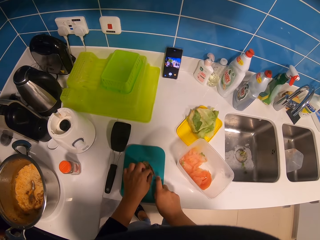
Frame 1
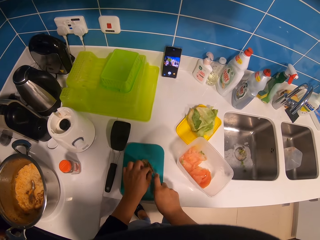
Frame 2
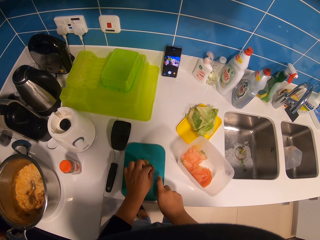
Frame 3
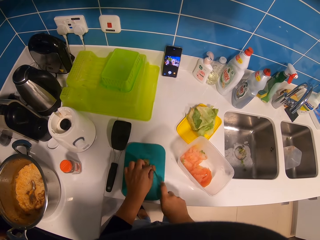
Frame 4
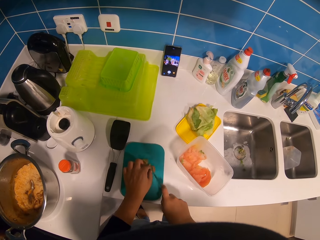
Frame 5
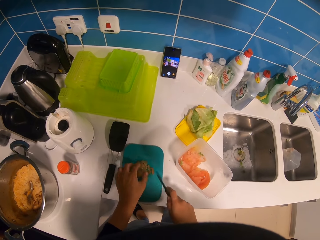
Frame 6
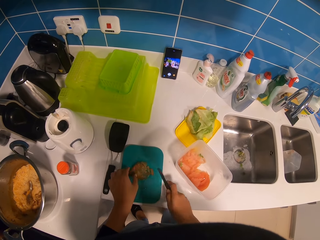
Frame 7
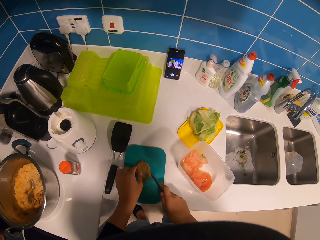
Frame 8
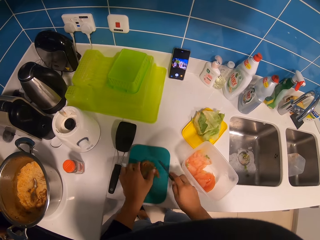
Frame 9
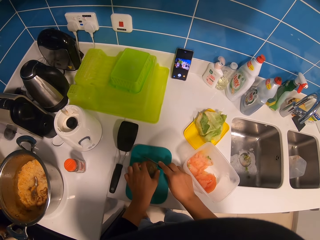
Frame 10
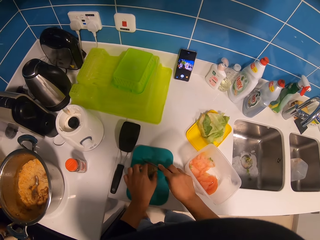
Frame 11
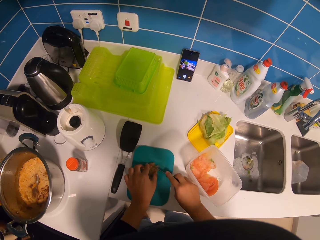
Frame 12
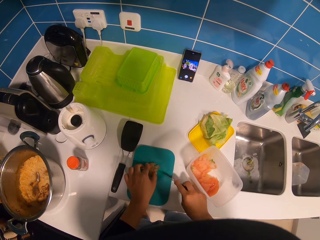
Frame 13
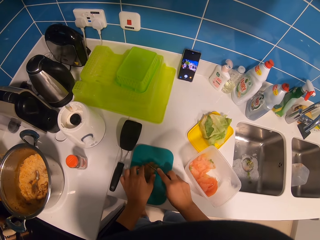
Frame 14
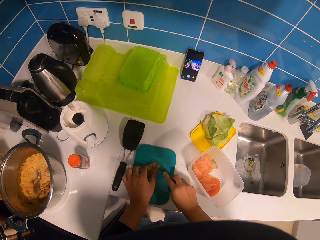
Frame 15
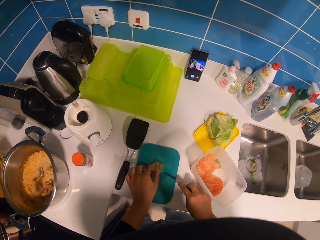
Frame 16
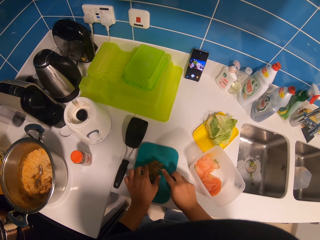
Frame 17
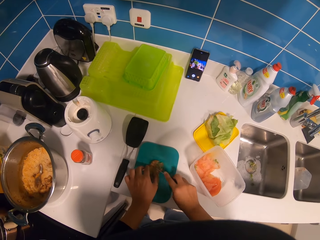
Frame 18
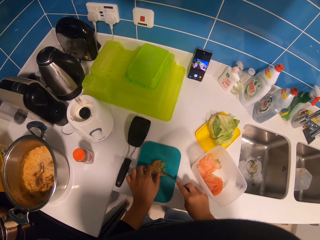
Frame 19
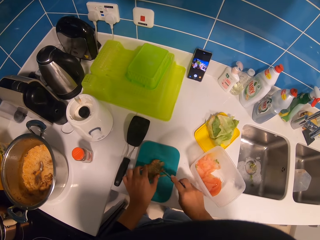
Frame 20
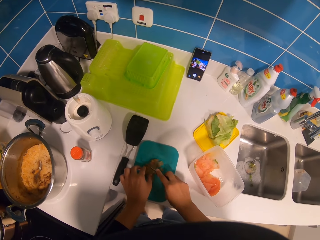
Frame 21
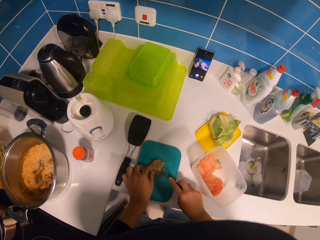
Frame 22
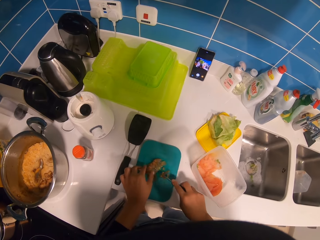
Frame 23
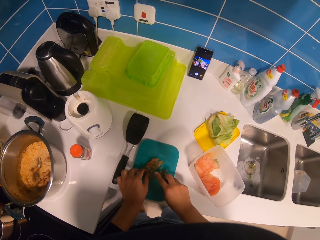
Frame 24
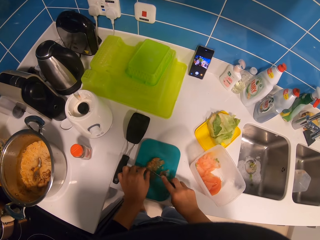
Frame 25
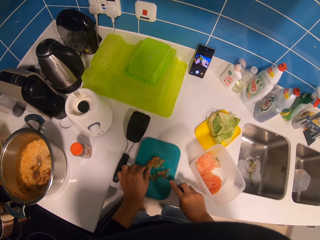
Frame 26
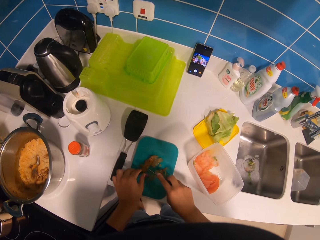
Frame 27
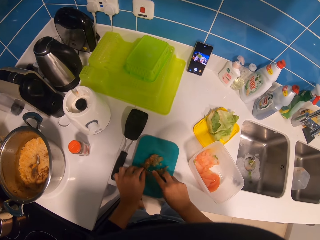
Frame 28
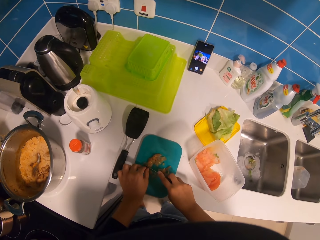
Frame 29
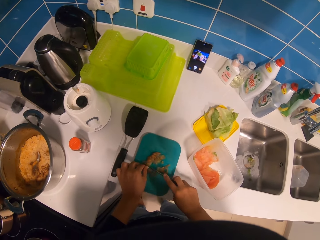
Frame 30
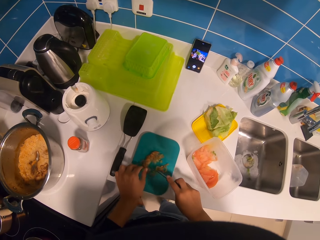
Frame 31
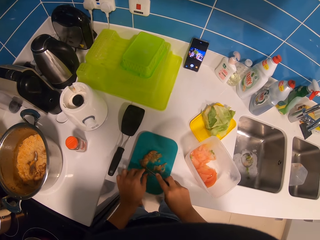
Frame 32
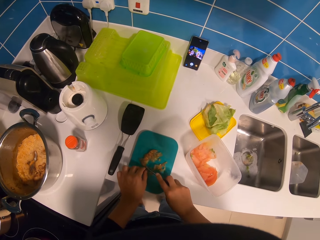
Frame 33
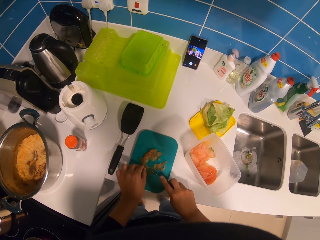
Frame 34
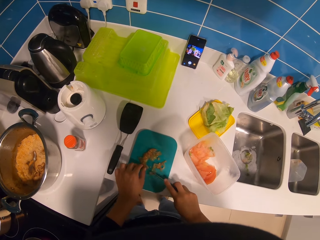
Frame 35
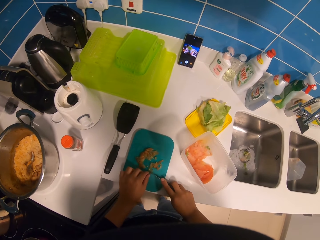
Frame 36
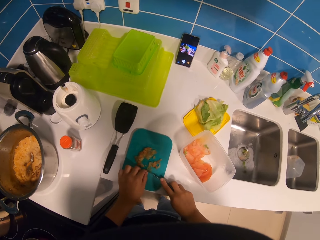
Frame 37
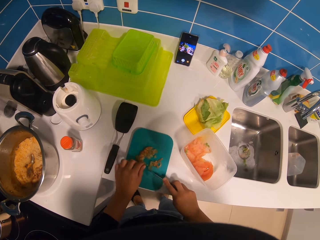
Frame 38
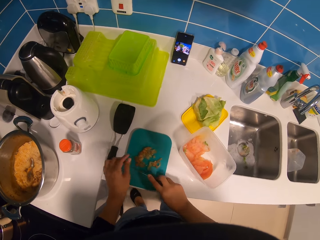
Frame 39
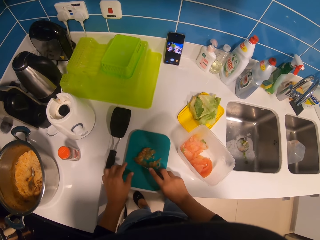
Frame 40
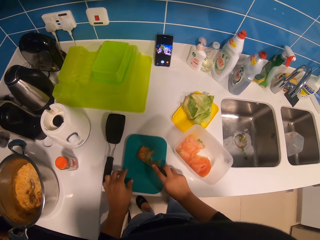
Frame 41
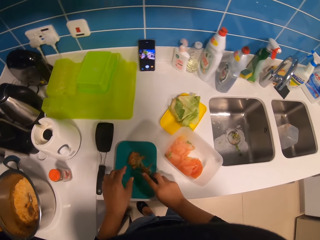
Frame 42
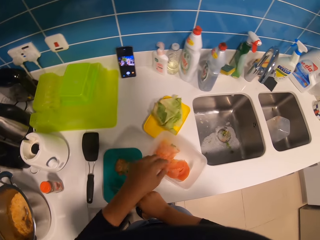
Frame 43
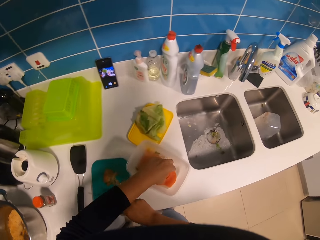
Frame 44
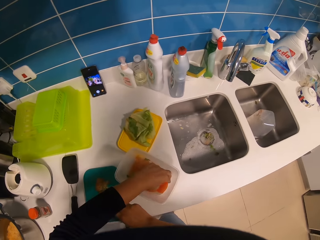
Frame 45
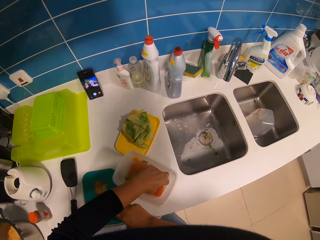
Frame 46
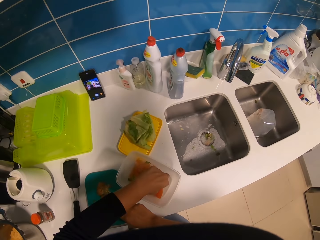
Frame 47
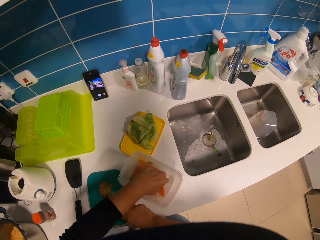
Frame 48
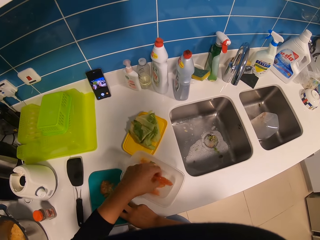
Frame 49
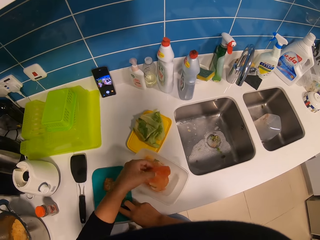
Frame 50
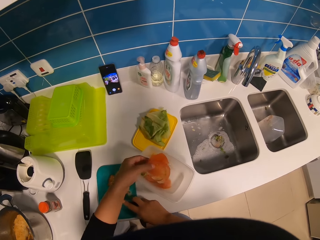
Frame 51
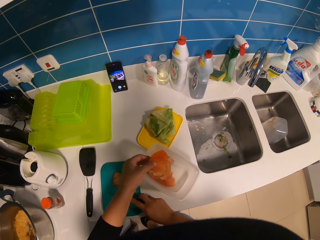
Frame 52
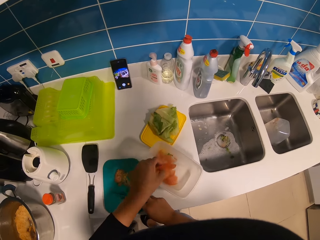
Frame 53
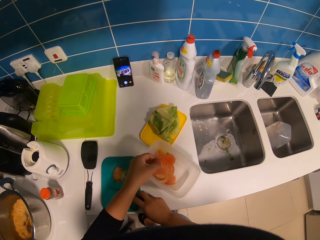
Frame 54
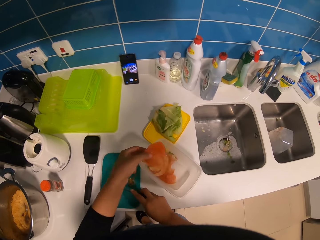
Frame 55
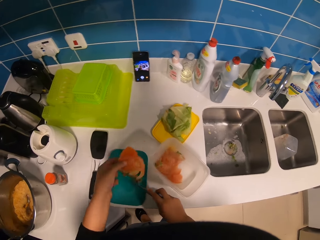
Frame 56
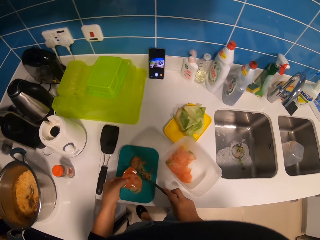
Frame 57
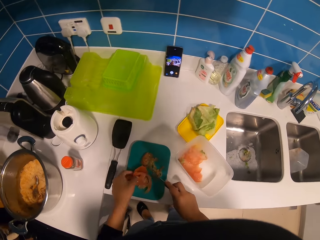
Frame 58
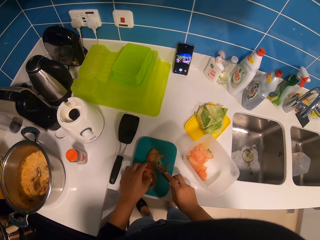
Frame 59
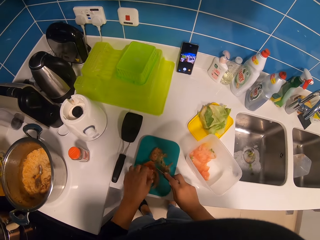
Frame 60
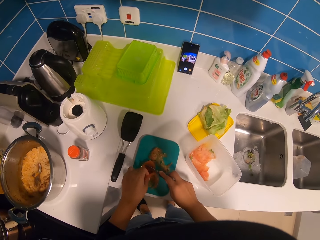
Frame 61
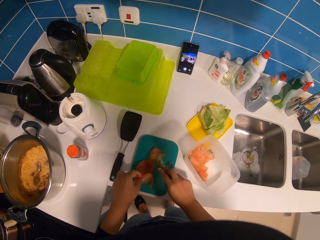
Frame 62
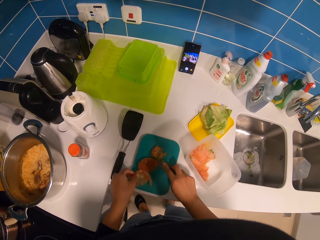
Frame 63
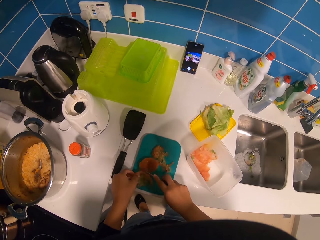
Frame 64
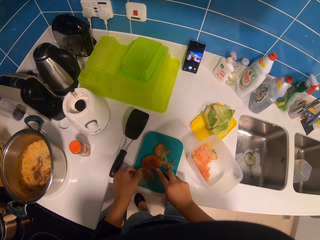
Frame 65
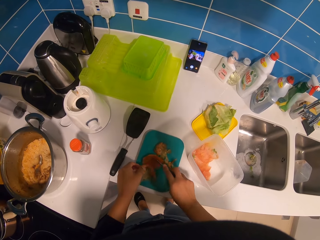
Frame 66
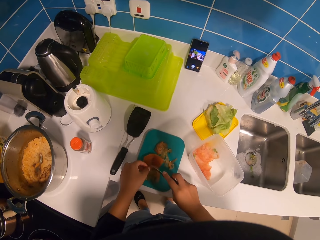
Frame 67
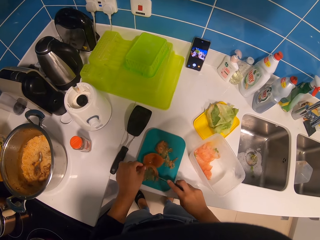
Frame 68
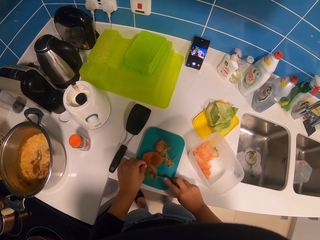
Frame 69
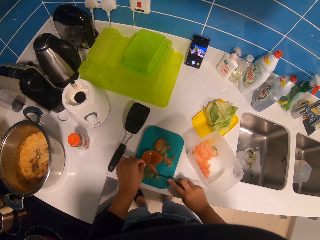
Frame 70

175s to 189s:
The camera wearer cuts the tomato with a knife. They pick up pieces of tomatoes. They put down the pieces of tomatoes.

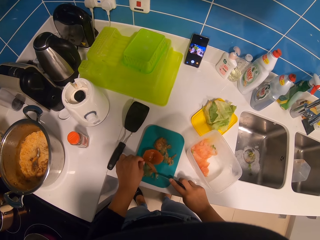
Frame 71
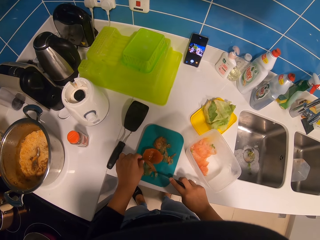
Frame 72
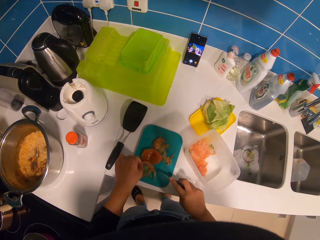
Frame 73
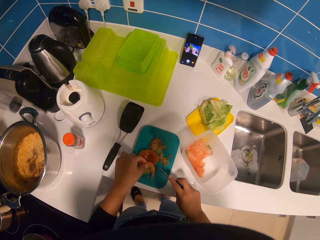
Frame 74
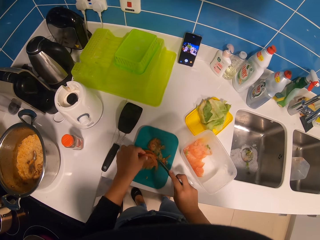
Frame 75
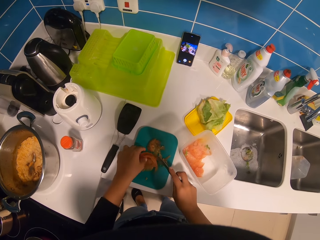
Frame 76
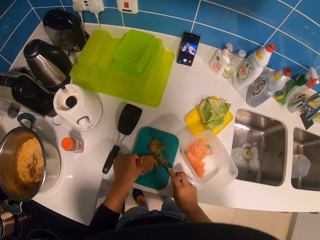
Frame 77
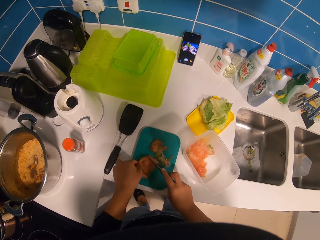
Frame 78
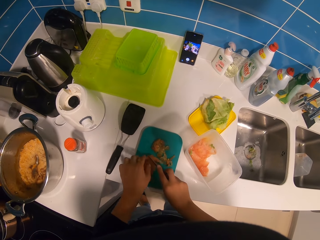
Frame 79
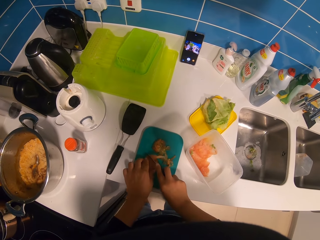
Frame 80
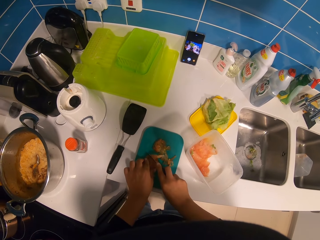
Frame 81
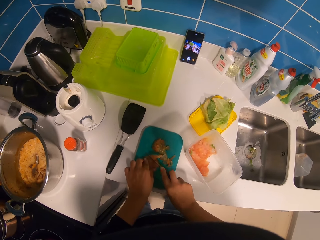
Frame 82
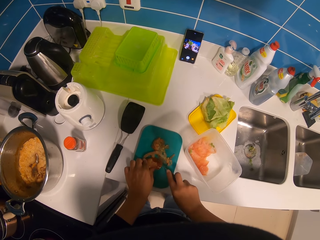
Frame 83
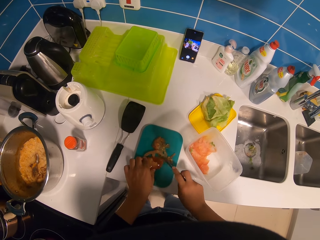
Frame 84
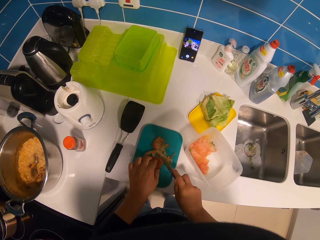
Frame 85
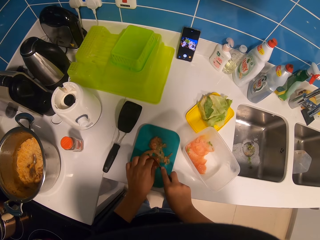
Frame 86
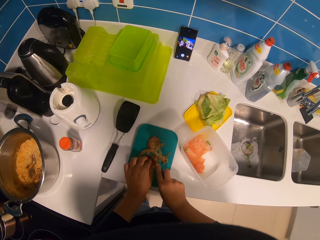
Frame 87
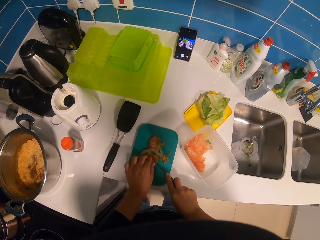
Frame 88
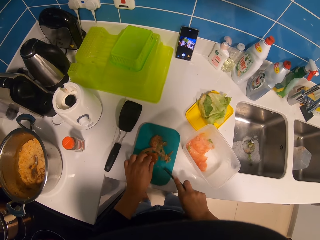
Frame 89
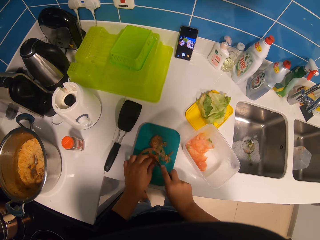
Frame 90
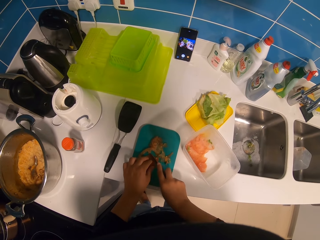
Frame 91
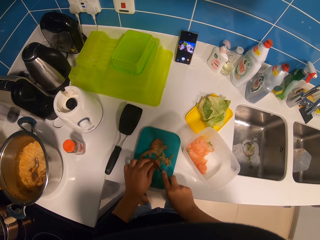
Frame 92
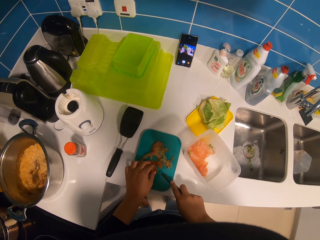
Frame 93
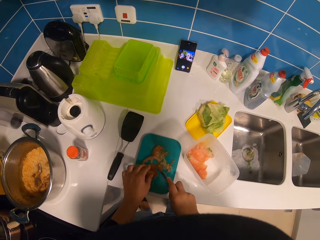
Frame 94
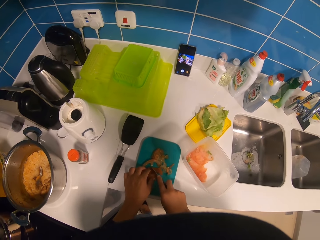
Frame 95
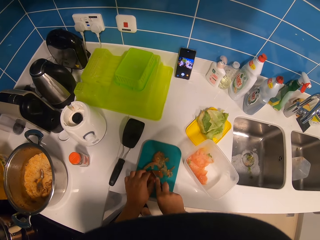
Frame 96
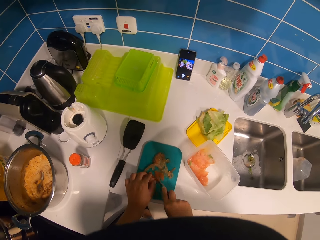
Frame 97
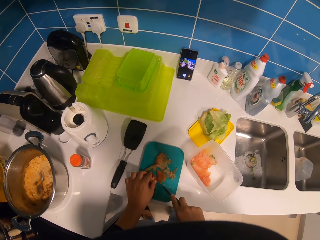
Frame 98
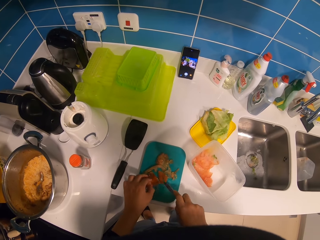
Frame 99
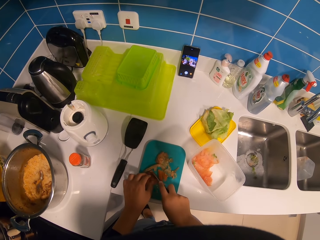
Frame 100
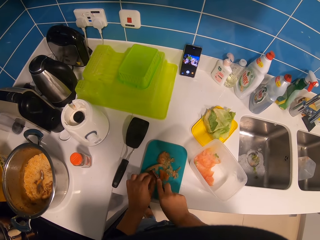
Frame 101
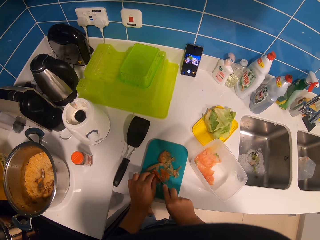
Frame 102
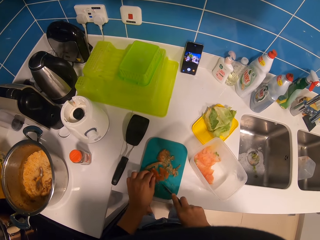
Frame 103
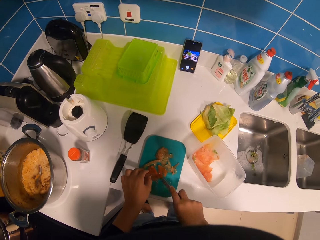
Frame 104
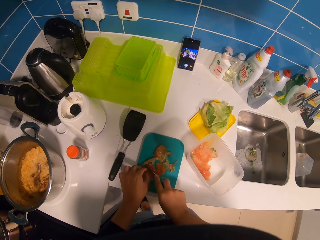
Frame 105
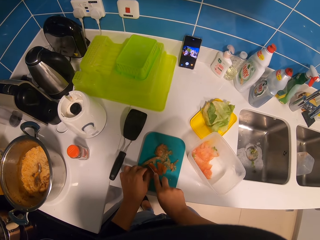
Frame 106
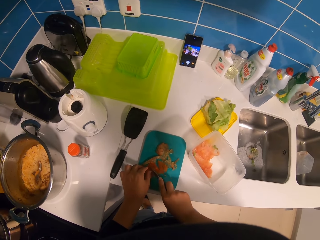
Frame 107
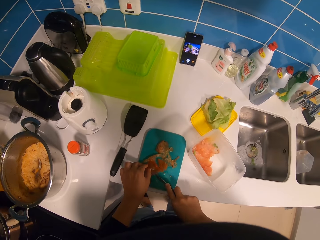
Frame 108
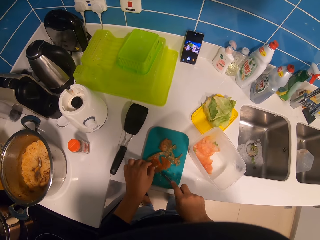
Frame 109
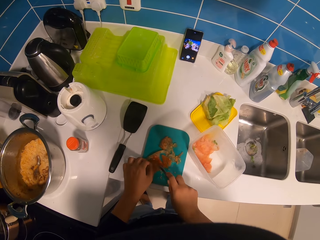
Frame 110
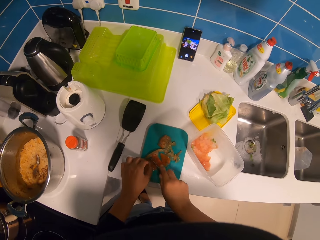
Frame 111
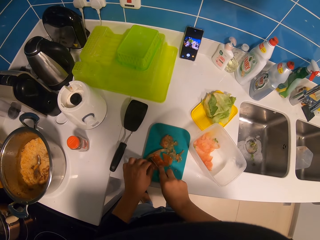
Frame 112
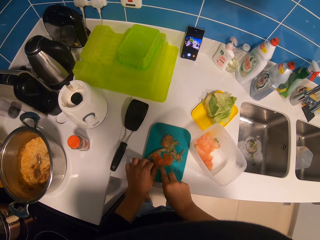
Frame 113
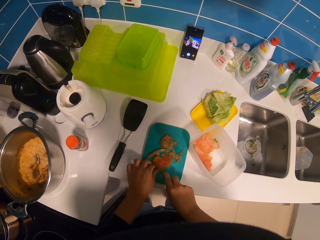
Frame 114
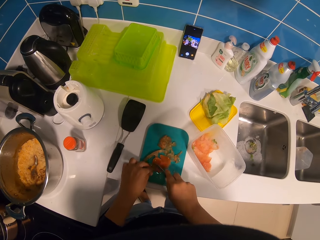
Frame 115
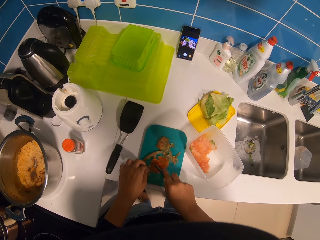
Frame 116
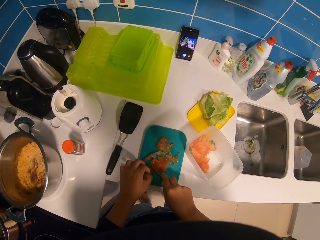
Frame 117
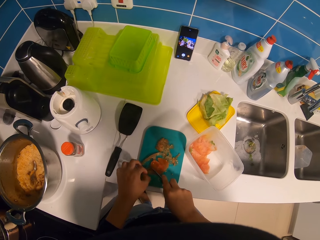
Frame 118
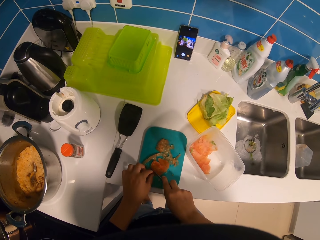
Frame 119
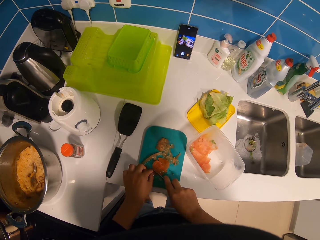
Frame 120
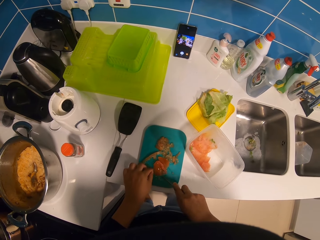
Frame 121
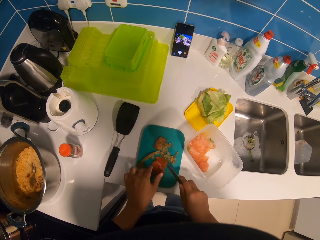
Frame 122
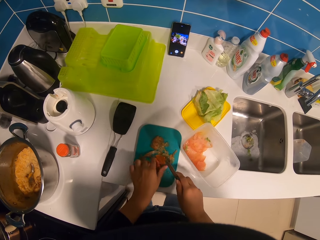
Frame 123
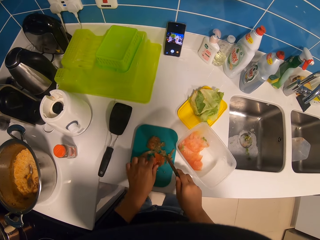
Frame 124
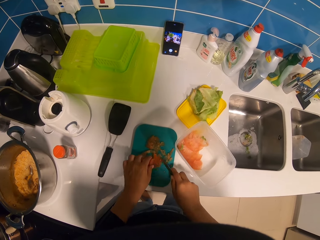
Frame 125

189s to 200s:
The camera wearer cuts the tomato with a knife. They put the tomato pieces together. They cut the tomato with the knife.
